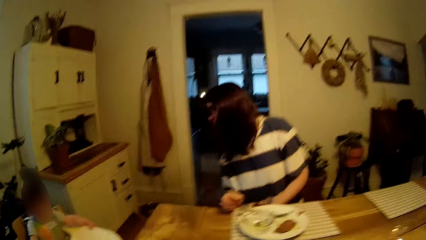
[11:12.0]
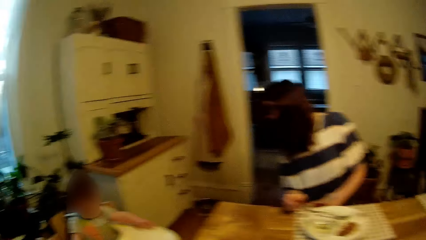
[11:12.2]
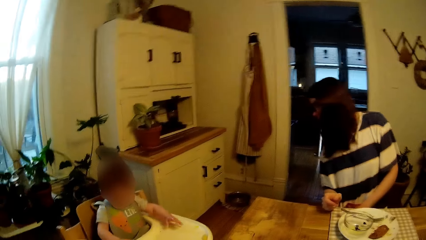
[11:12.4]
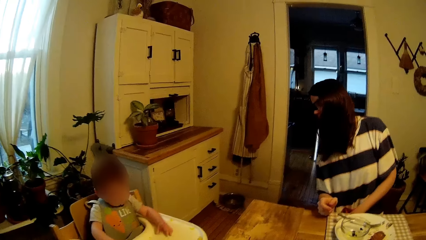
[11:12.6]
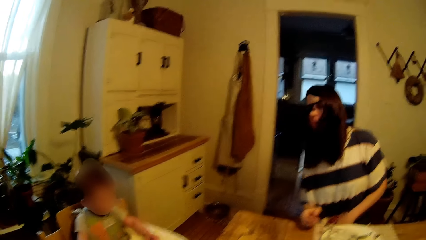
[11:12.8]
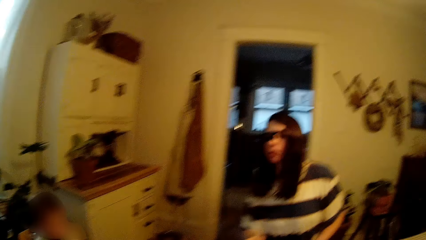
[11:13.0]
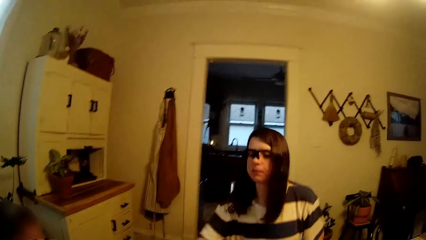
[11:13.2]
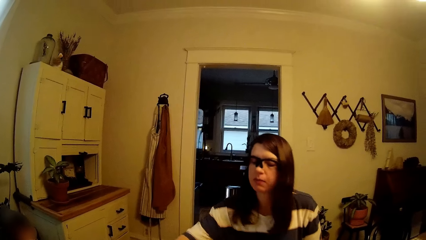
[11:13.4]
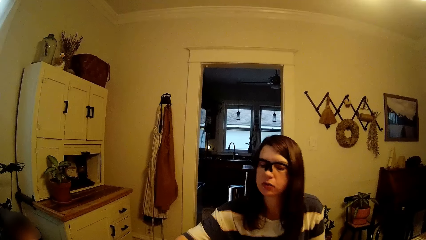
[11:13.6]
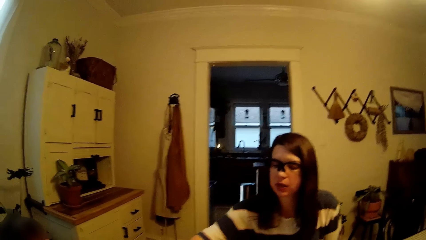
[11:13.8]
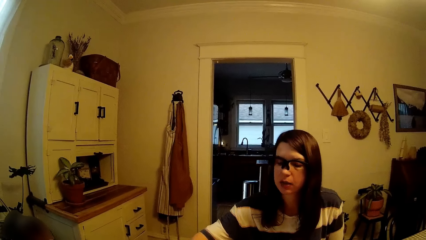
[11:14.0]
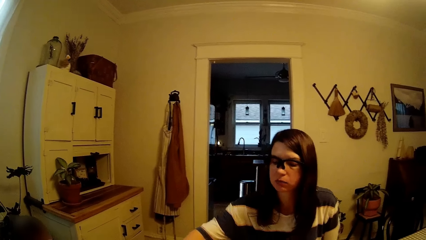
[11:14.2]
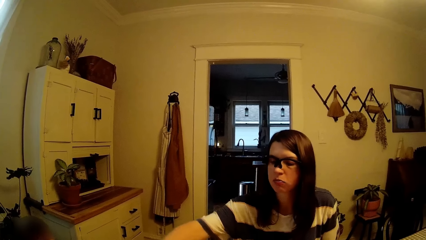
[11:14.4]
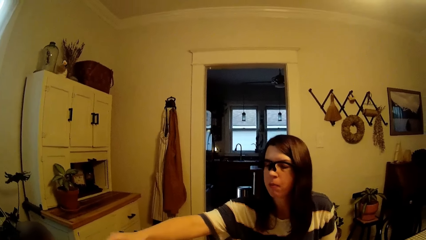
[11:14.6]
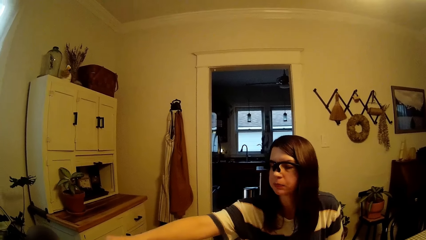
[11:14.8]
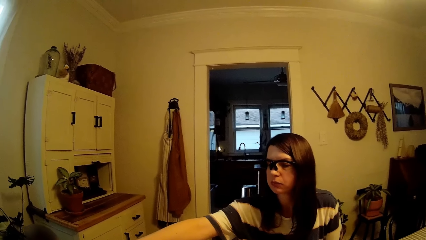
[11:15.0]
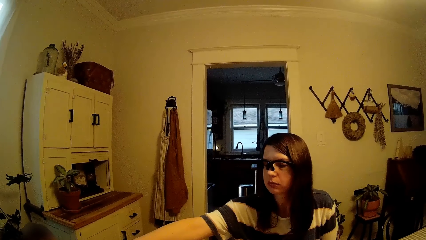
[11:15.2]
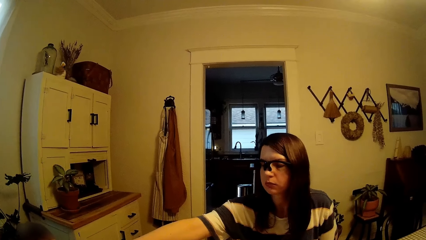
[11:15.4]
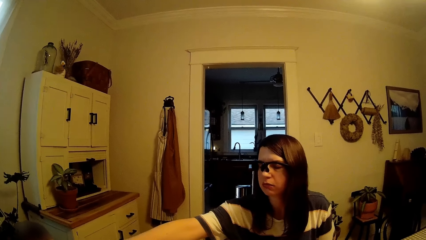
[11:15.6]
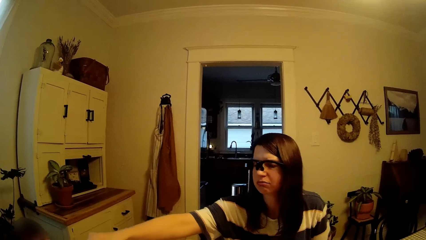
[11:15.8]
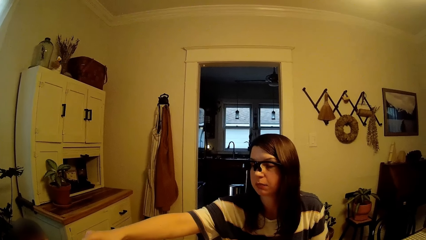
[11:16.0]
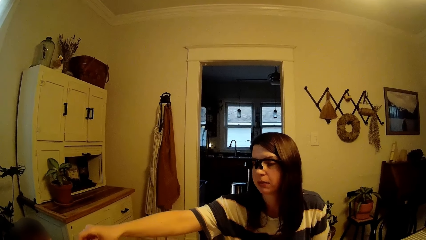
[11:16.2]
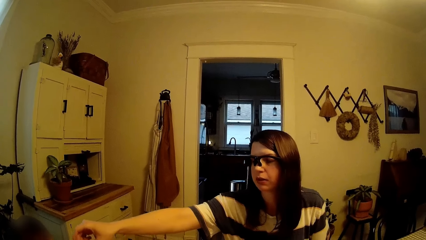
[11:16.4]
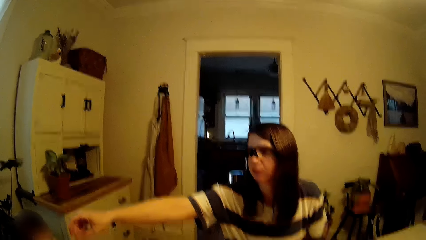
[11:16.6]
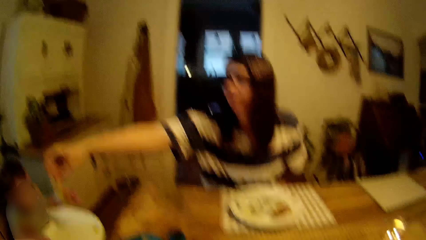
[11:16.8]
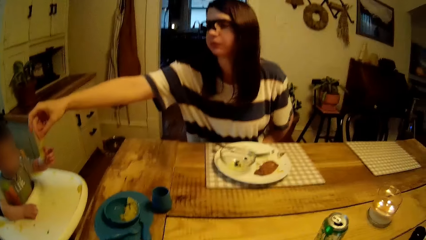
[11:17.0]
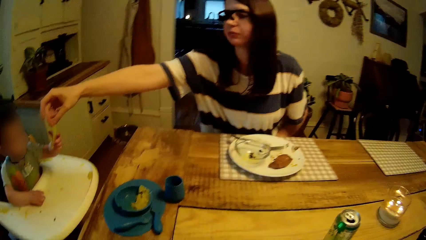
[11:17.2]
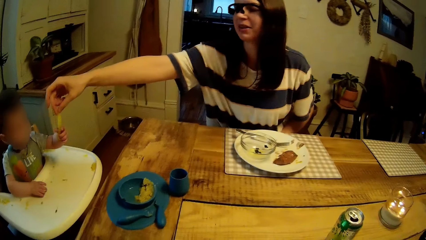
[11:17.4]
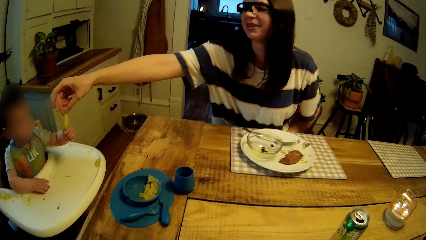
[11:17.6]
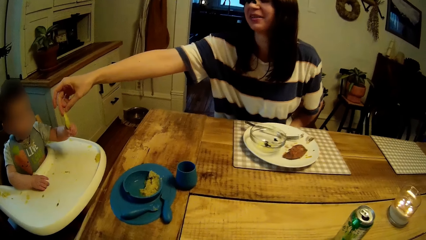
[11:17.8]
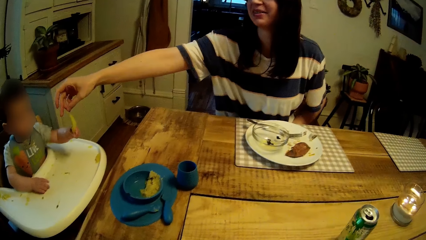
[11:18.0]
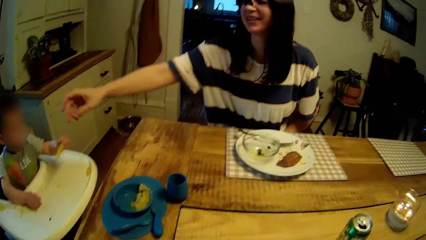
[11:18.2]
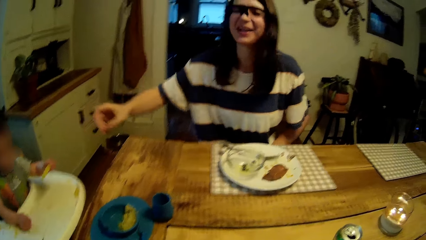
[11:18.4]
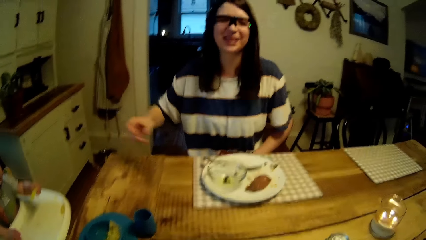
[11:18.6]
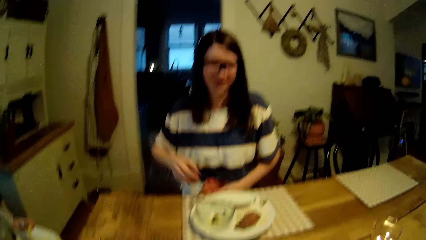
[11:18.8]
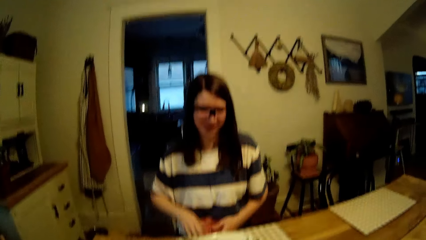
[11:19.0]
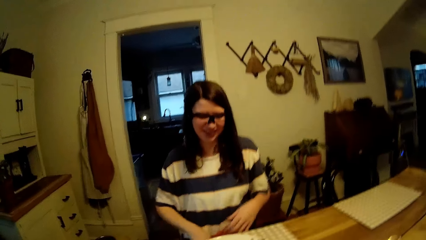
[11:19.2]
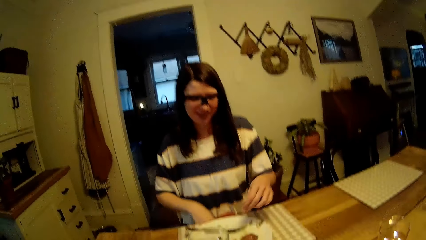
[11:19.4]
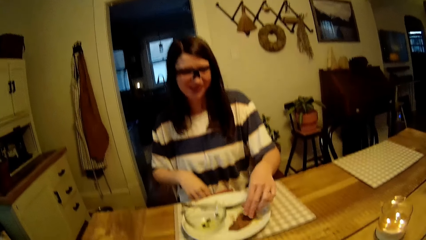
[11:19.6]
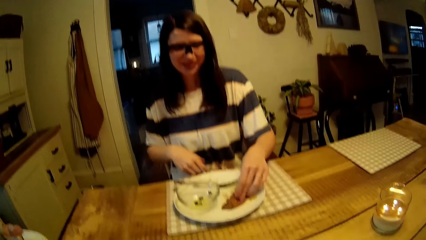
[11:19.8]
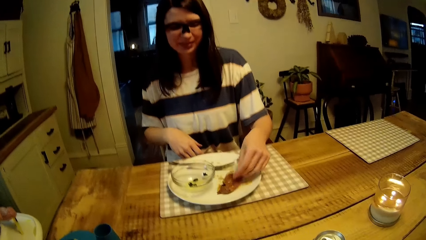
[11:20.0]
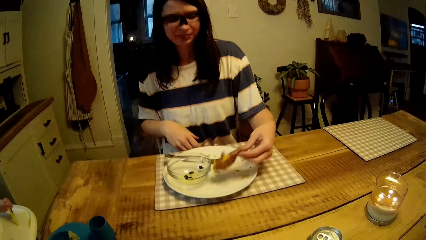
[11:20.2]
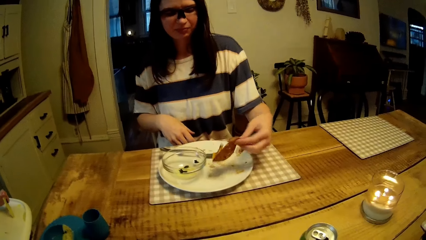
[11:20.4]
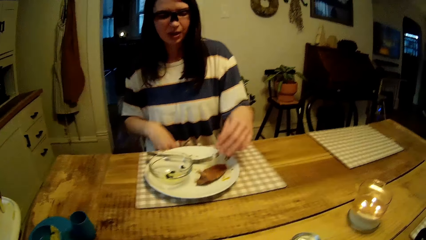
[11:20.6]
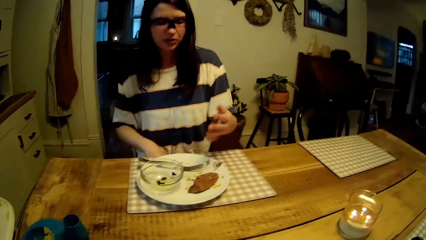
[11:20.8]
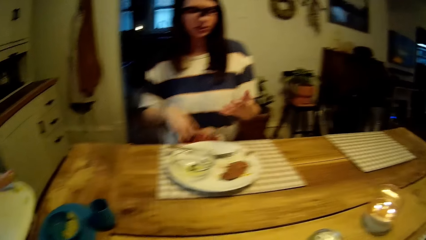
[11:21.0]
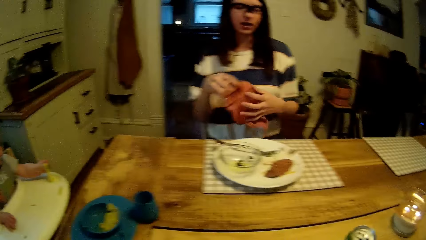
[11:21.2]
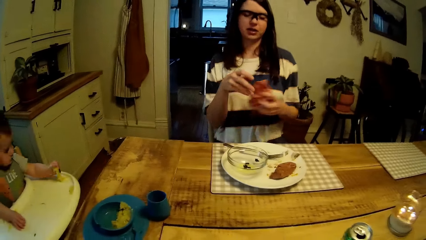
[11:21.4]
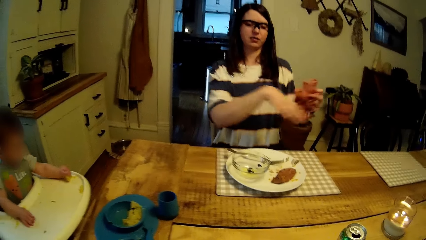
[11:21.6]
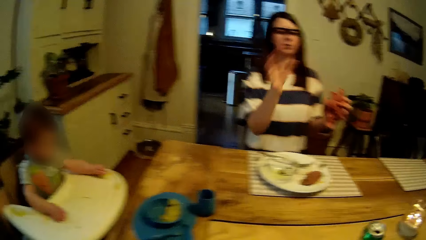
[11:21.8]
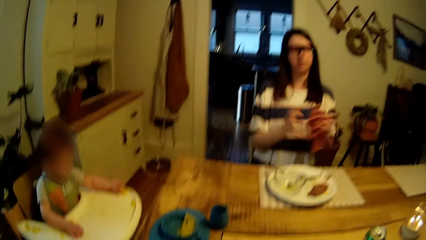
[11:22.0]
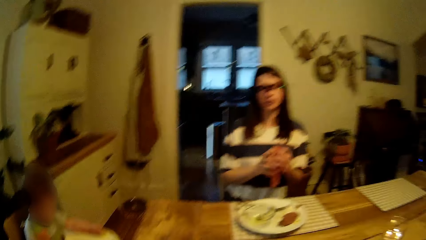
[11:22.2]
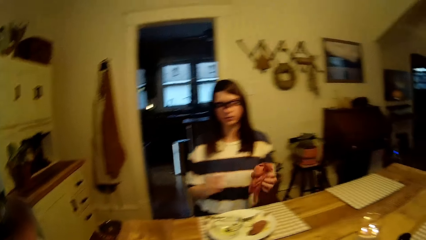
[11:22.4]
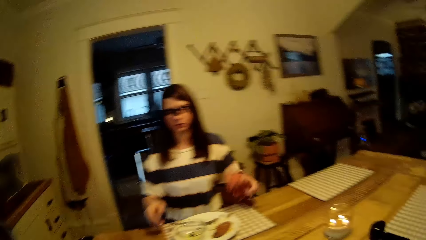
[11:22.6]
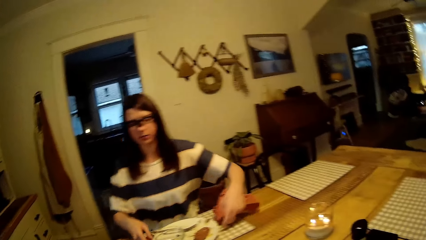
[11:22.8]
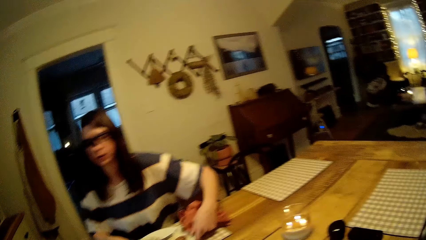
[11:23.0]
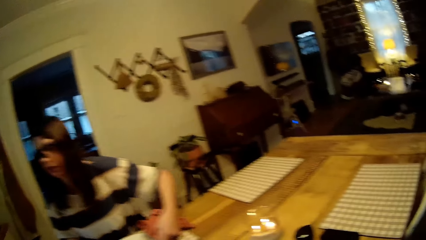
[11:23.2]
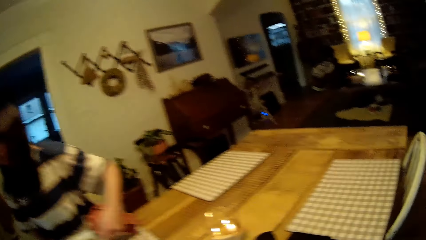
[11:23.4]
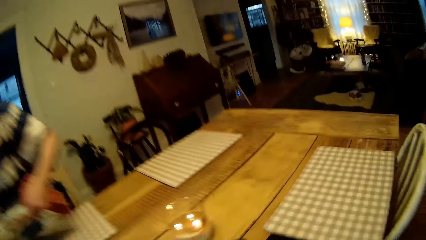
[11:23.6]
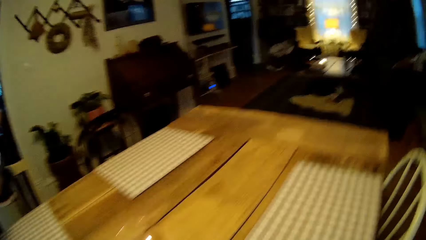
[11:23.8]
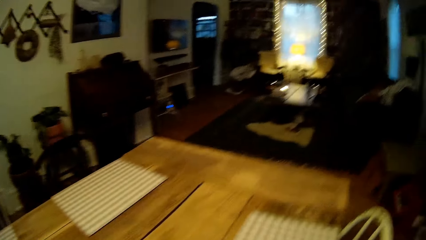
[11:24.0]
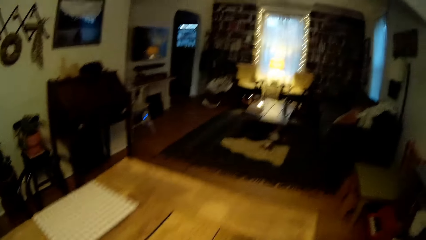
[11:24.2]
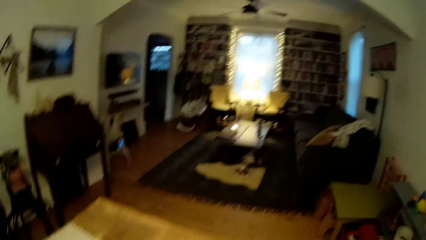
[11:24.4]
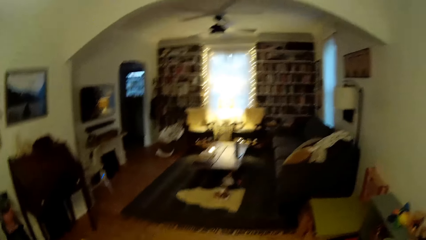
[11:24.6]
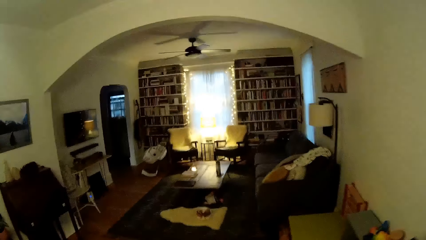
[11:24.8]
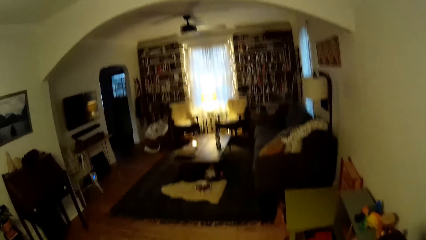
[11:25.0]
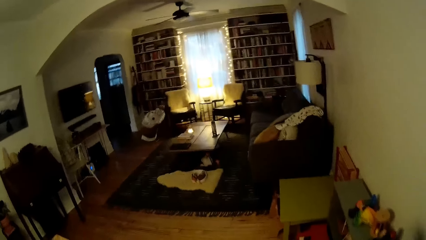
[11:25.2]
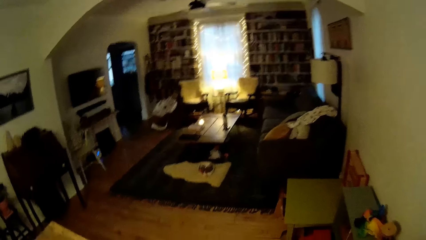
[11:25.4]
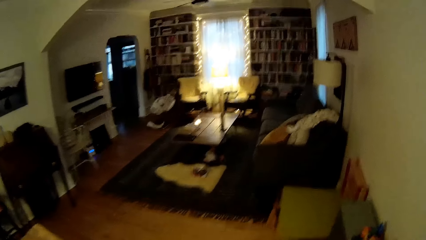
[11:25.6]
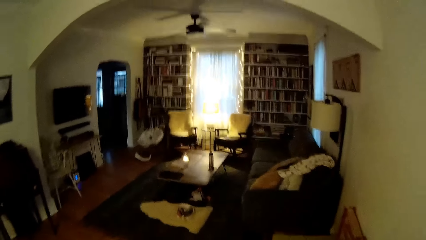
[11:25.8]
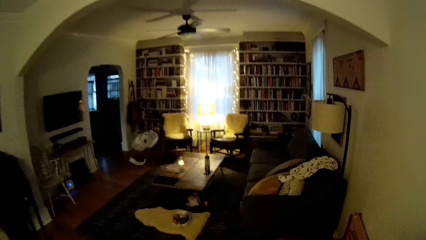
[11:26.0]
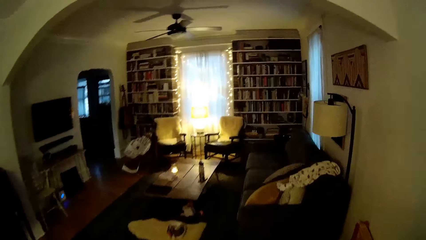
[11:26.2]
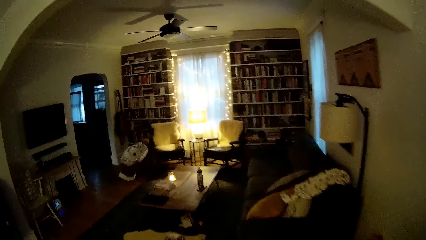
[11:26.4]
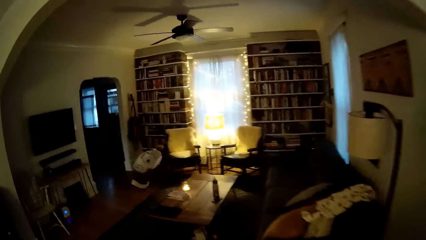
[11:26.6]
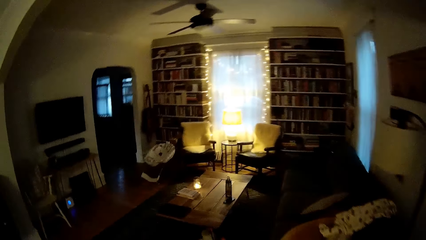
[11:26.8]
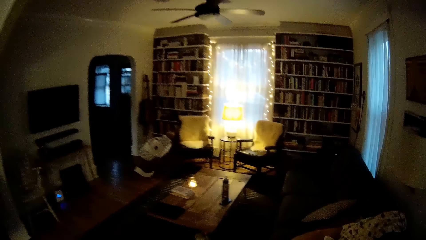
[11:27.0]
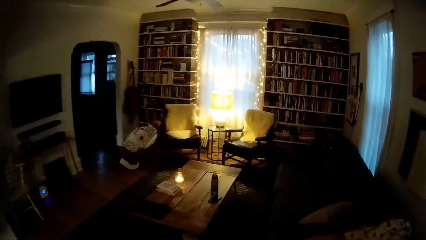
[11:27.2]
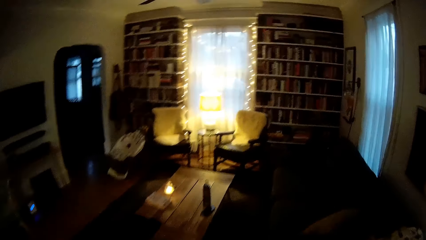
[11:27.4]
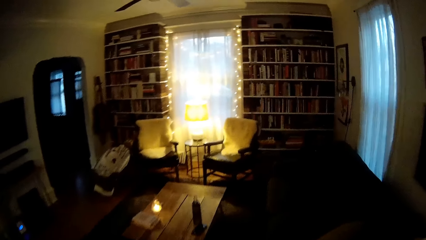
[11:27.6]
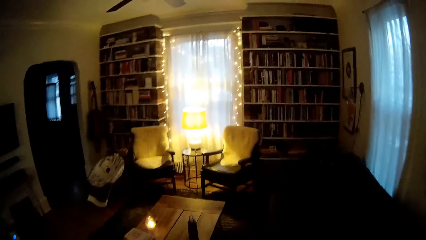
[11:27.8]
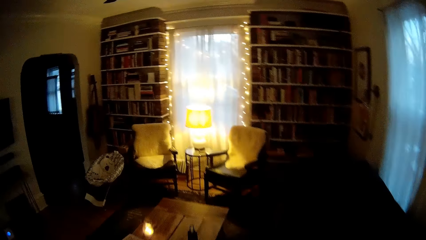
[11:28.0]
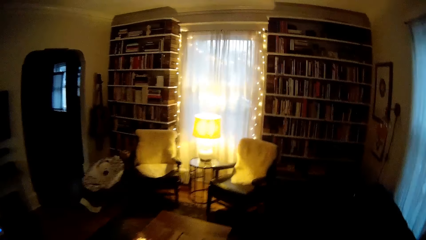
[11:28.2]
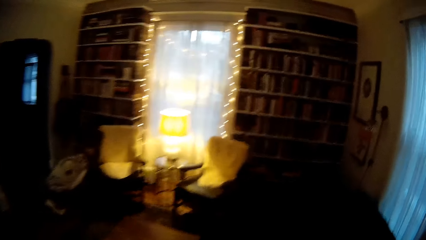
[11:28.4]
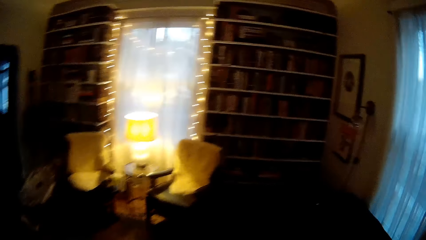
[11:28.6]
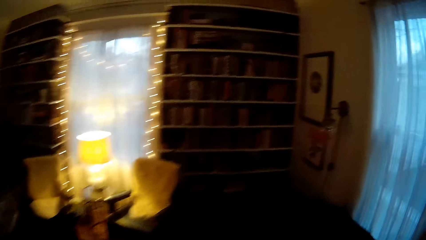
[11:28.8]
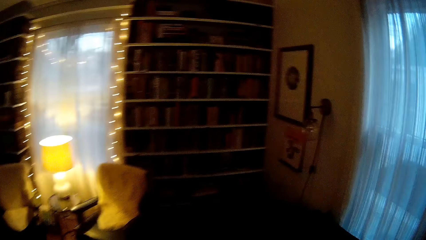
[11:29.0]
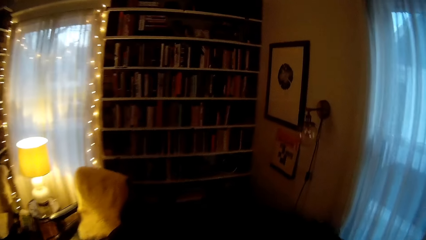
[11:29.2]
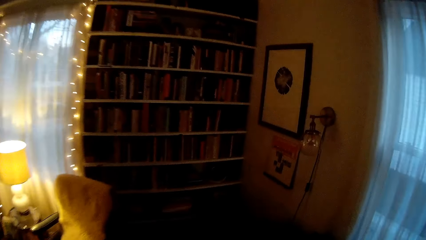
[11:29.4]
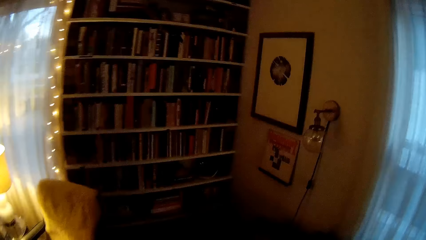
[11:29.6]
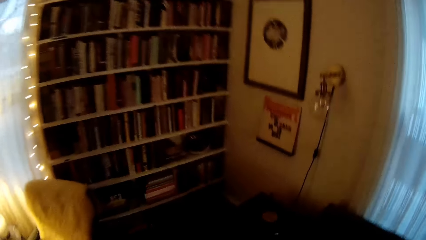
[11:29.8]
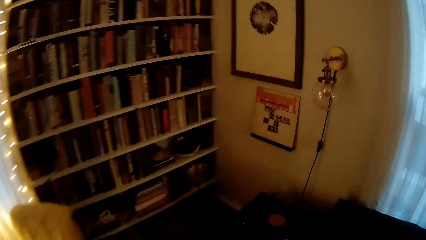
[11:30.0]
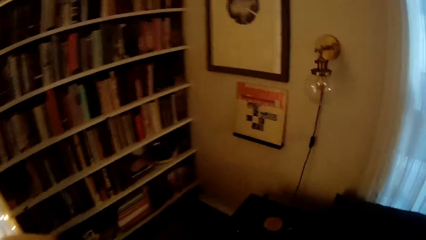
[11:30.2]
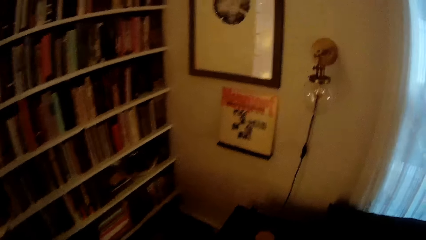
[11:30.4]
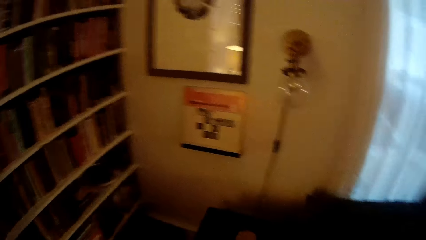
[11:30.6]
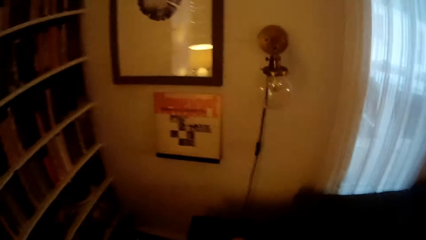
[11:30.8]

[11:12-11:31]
The camera wearer talks with the woman. The woman gives the baby potato with her right hand. The camera wearer talks with the woman. The woman picks up the pie wrap on the plate with her left hand, drops the pie wrap on the plate with her left hand, cleans her hands with a towel, and carries the plate from the table with her both hands. The camera wearer looks around. They talk with the woman. They walk from a dining room to a living room.
